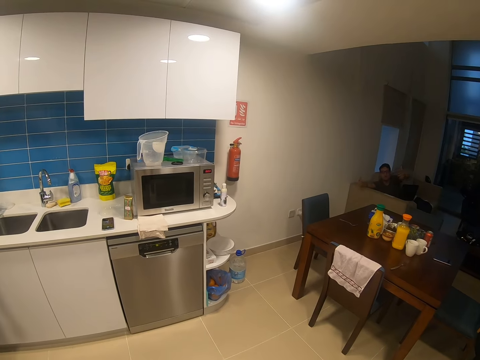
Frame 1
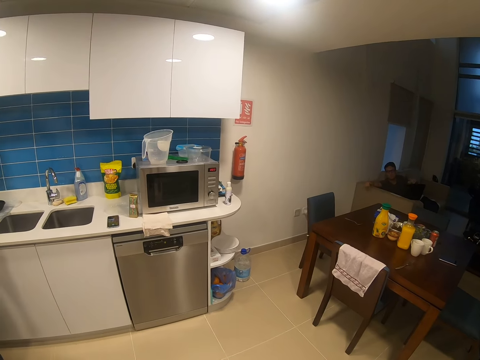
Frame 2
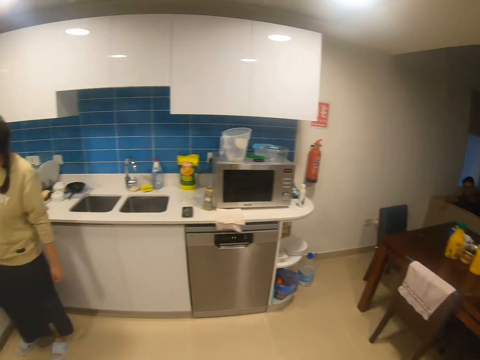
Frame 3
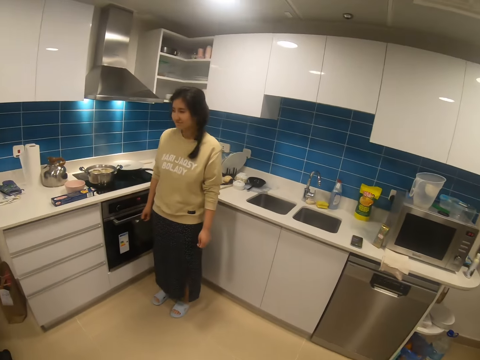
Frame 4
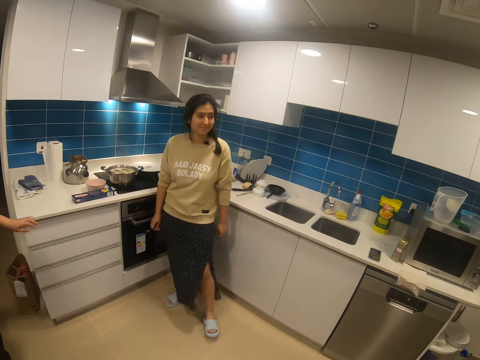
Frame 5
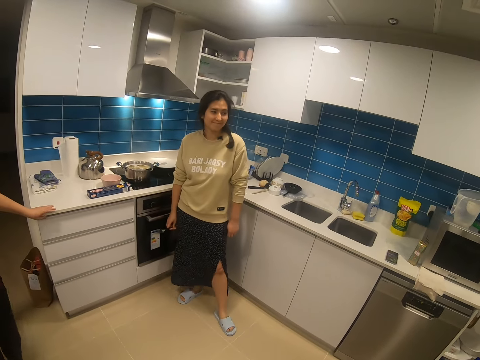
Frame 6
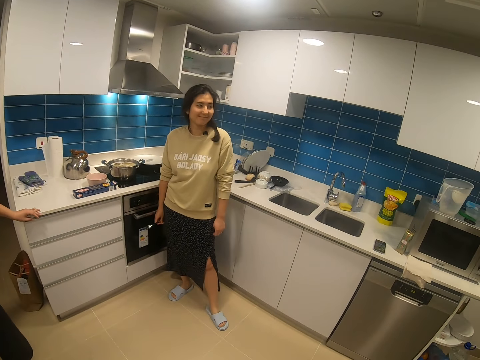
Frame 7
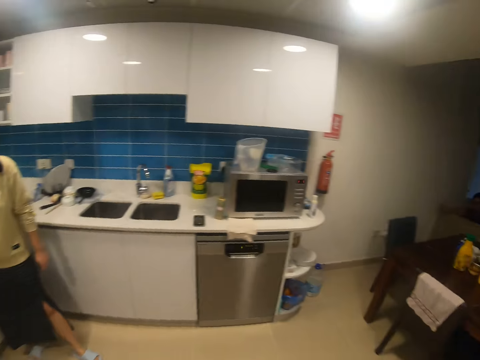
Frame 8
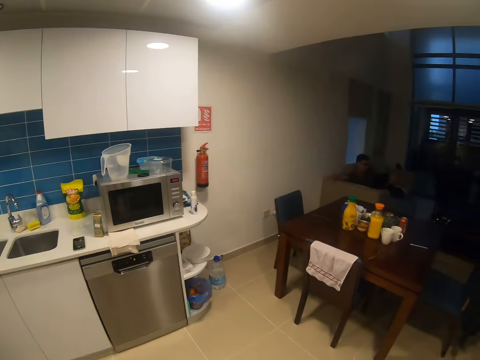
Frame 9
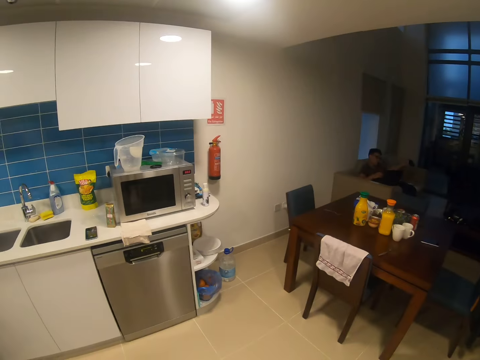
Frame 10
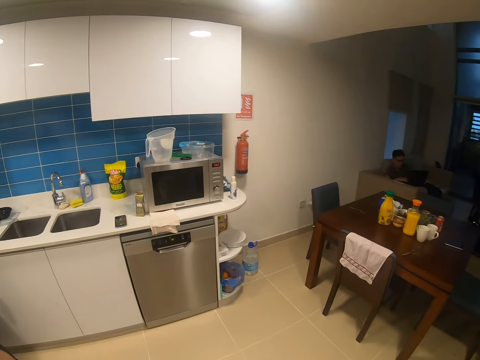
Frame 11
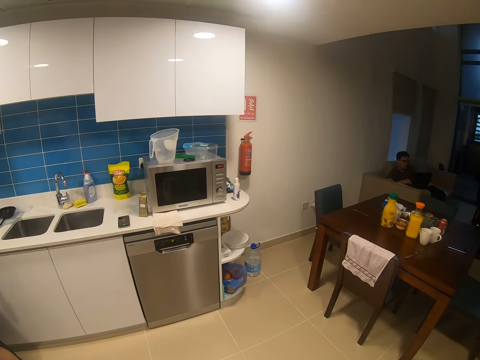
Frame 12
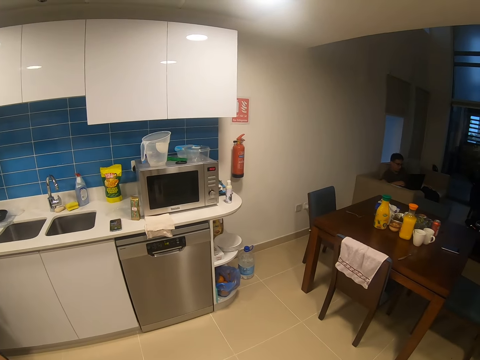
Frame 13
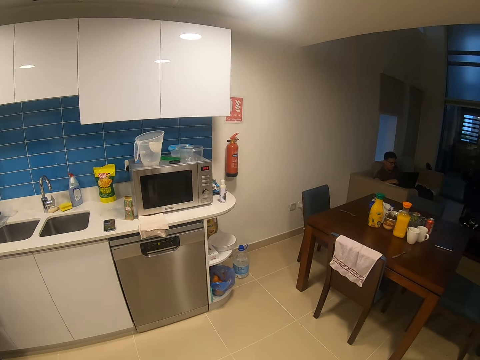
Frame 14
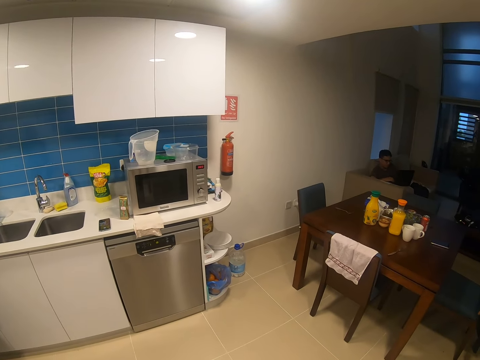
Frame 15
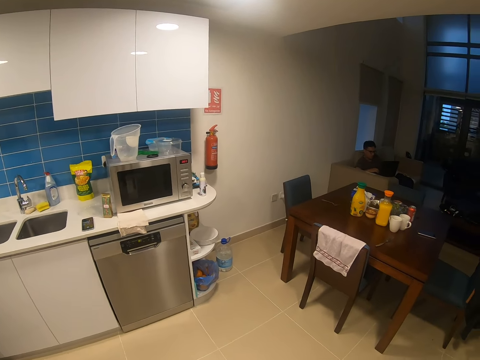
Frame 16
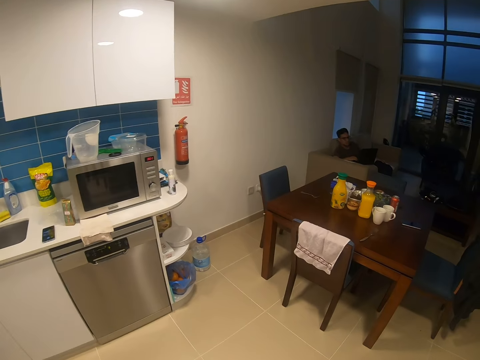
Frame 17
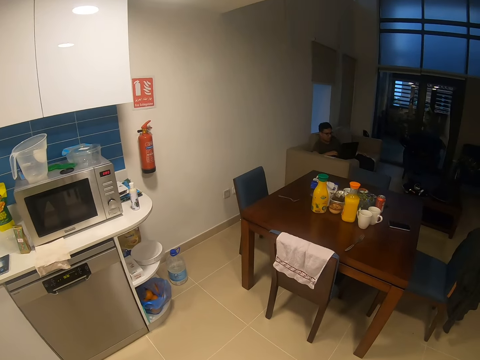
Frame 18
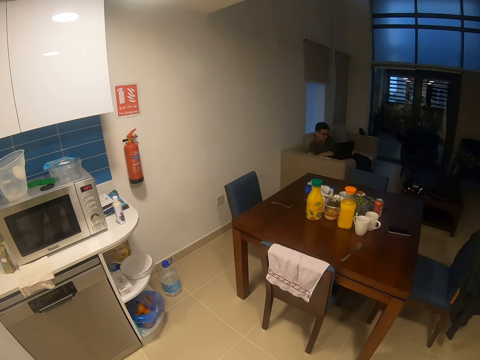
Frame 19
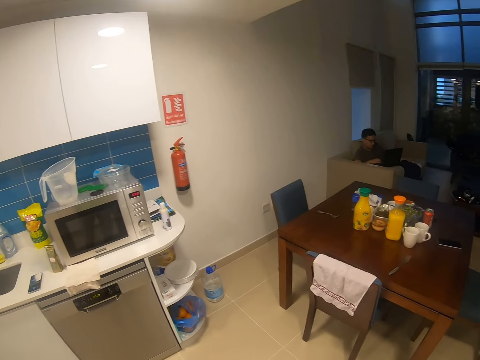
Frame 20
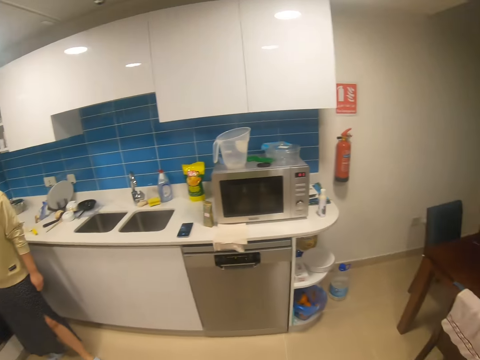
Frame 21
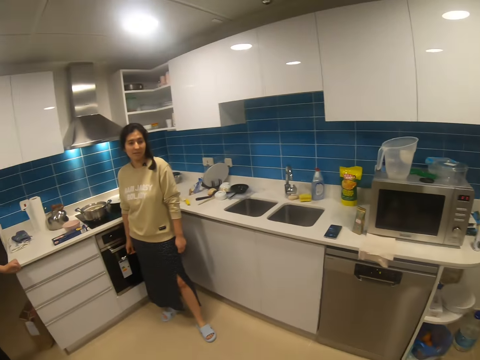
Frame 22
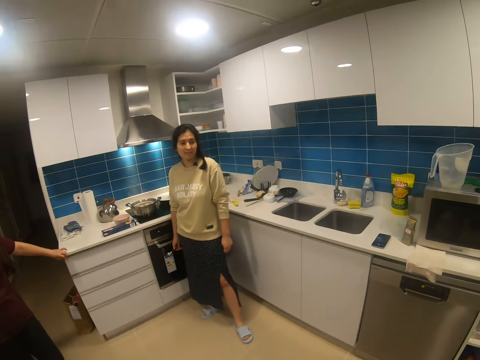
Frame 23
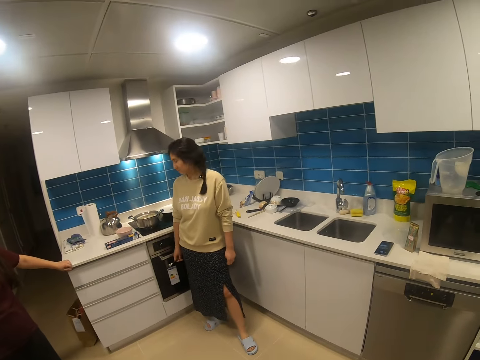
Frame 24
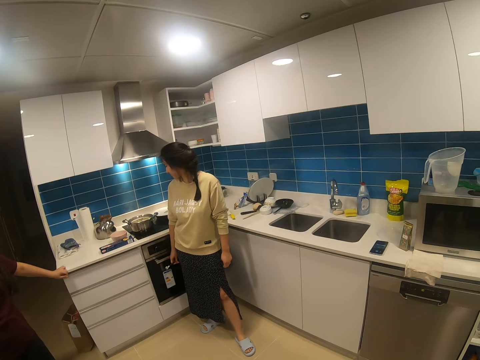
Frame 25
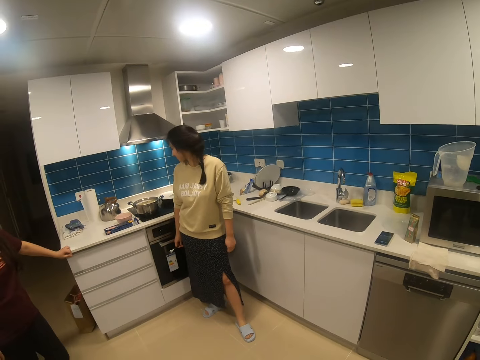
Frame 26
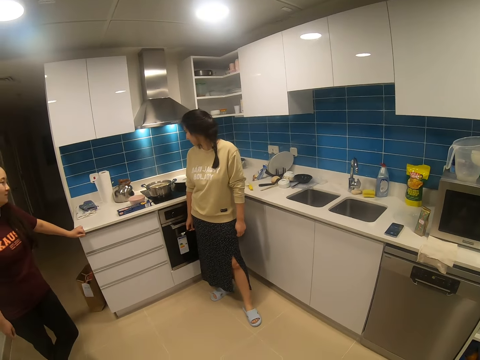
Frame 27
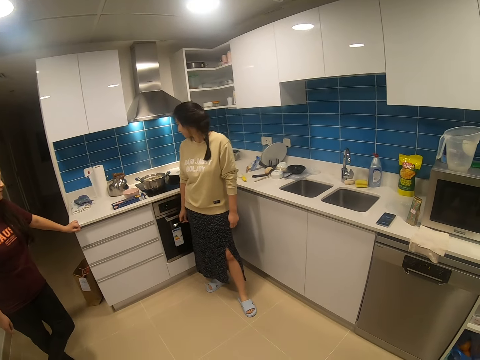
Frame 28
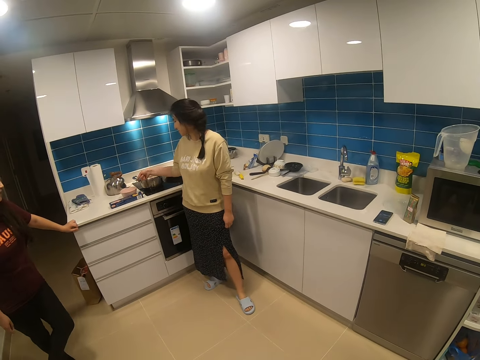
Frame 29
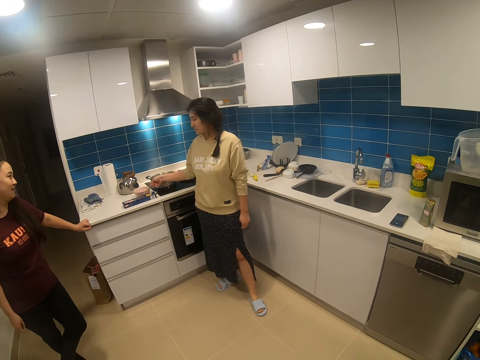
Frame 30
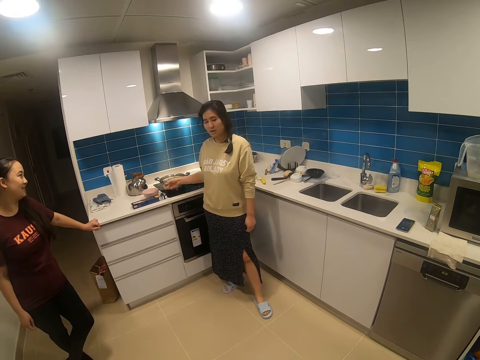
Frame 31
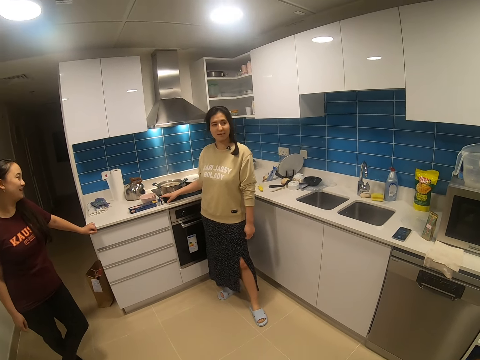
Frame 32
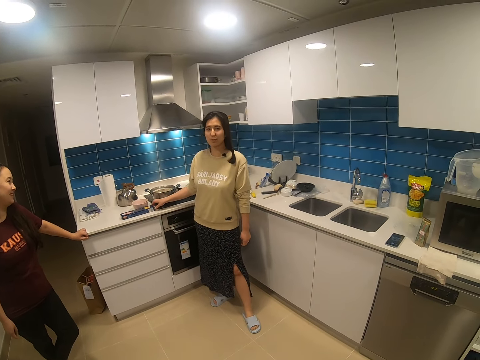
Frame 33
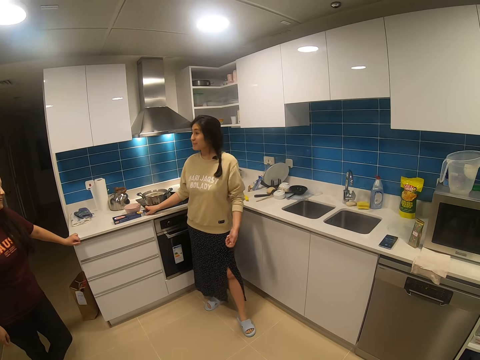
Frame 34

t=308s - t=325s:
The camera wearer looks around. A woman stands in the house. The camera wearer dialogues with a man. The woman holds a fork. Another woman leans on the kitchen cupboard. The first woman puts the fork on the kitchen cupboard and dialogues with the other woman.

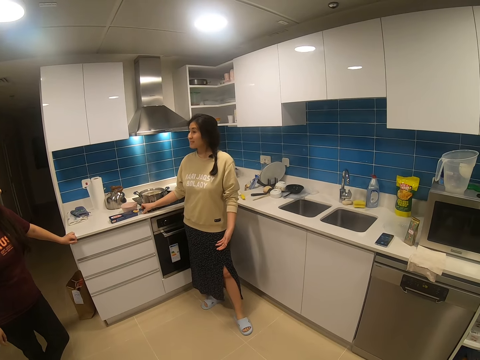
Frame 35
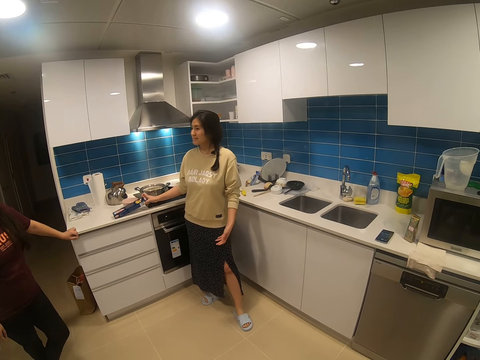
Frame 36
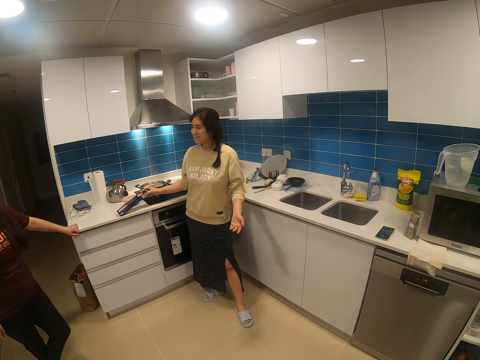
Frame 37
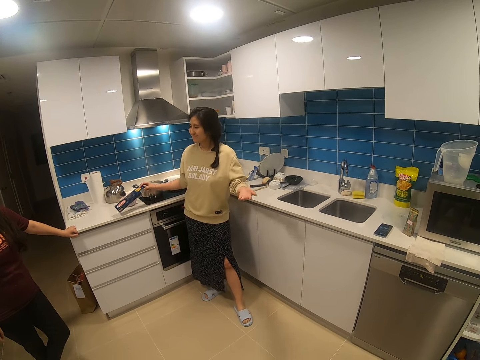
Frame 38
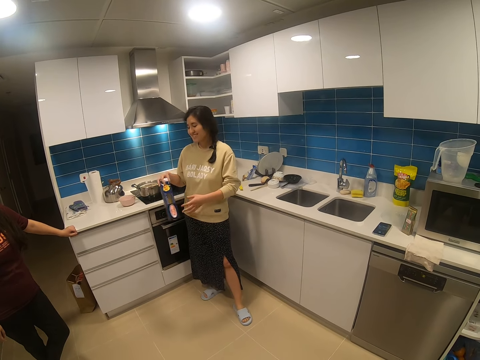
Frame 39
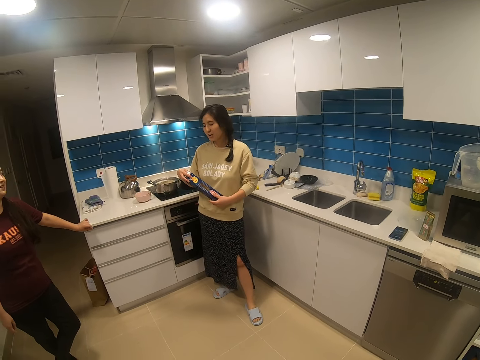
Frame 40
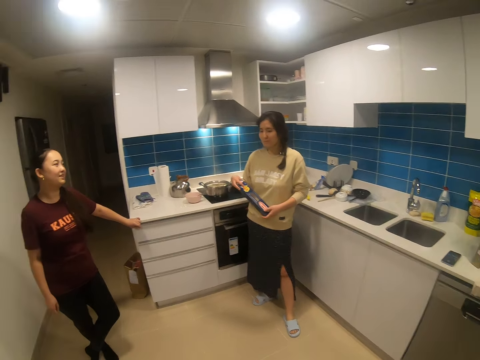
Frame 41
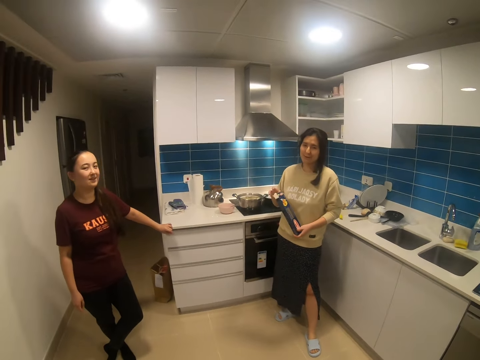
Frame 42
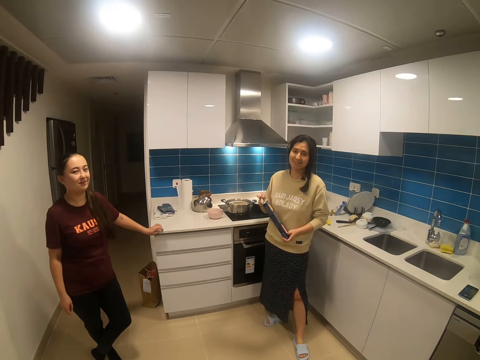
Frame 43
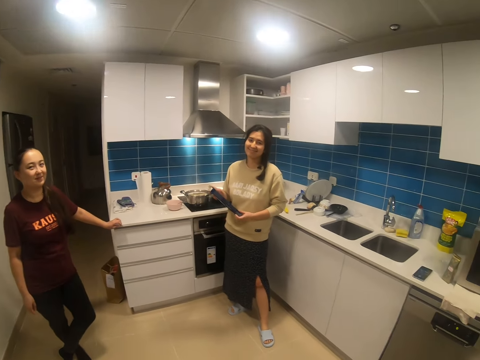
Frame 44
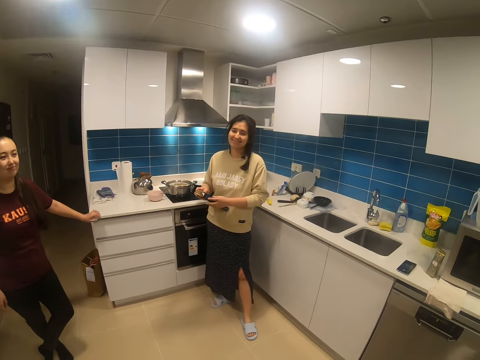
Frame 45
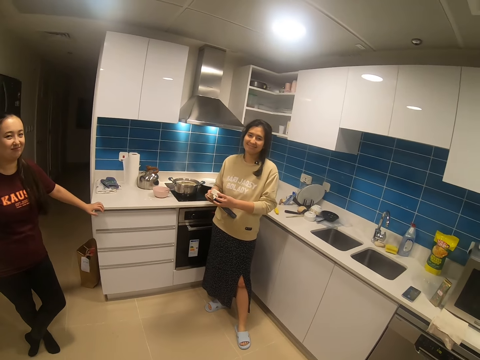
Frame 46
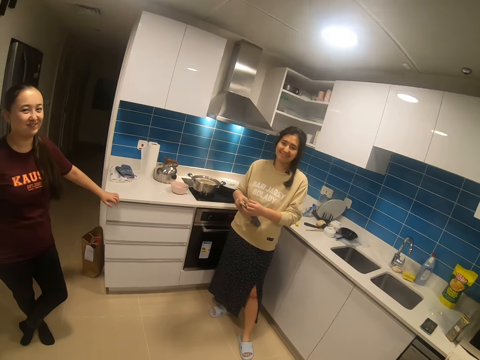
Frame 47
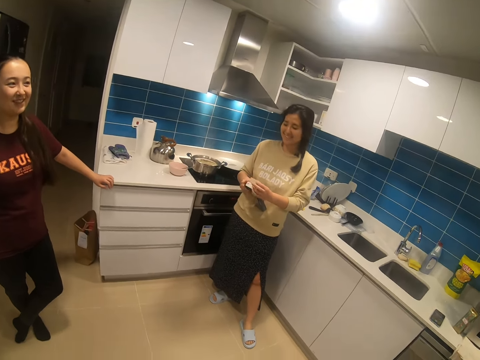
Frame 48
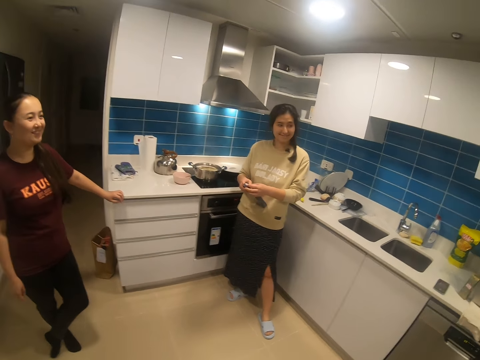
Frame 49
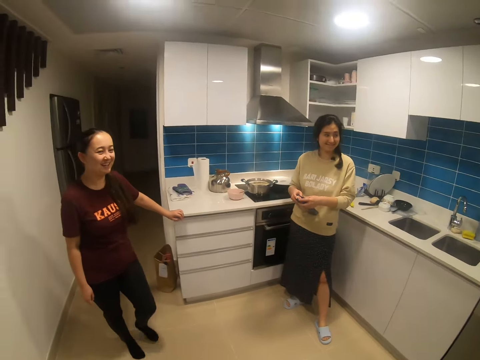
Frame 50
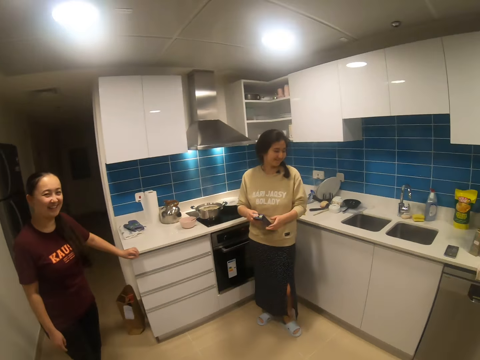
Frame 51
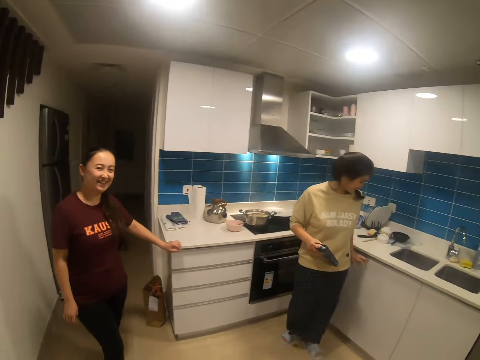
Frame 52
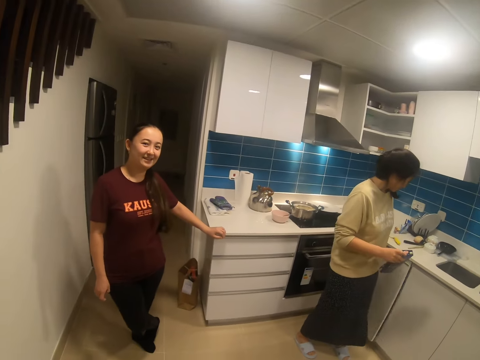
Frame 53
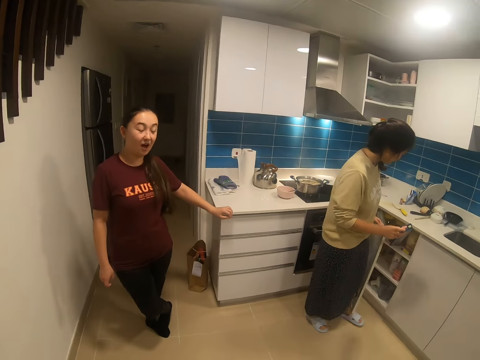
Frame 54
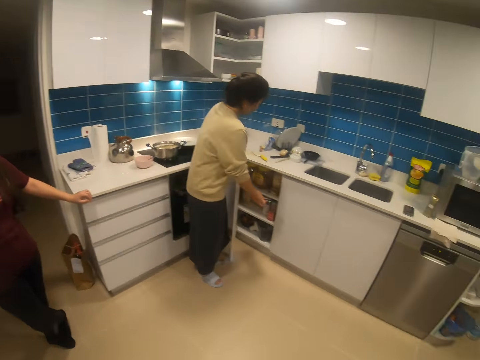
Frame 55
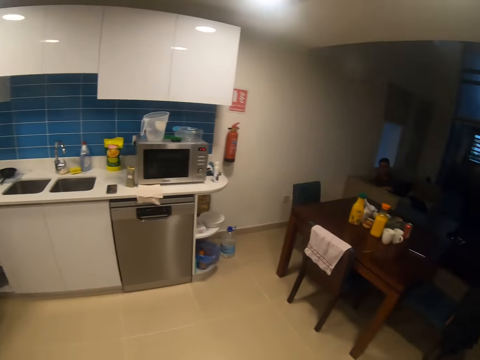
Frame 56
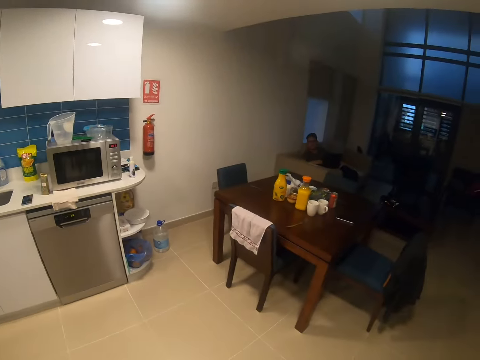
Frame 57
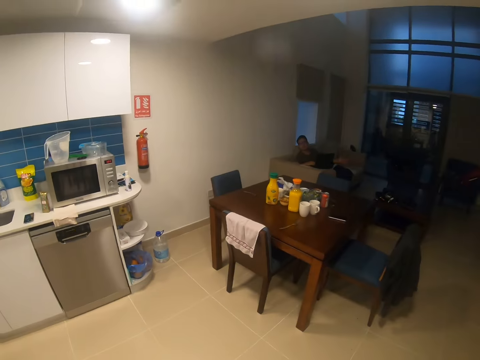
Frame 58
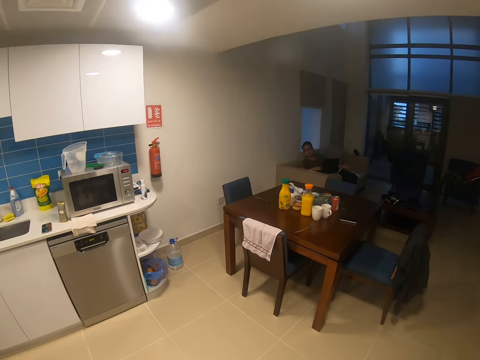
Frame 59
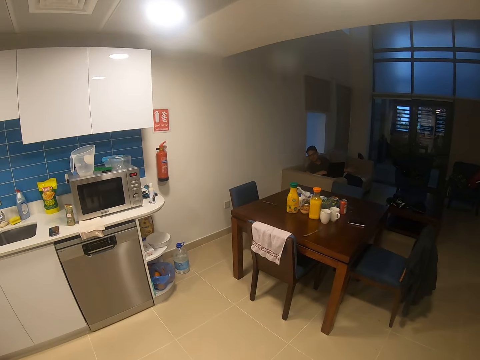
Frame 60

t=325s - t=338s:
A woman picks up a box. The woman holds a bottle. The camera wearer dialogues with the woman. The woman opens the box. The camera wearer interacts with another woman and the first woman. They dialogue with the other woman, and dialogue with a man.
